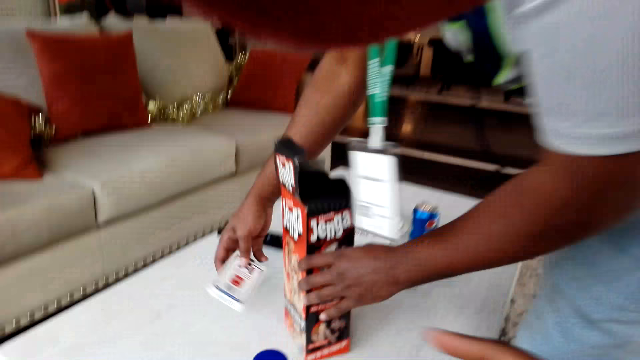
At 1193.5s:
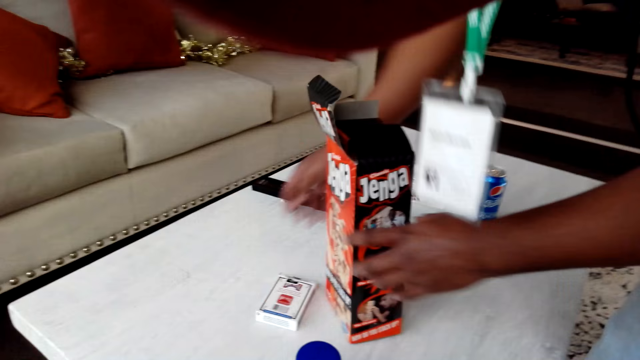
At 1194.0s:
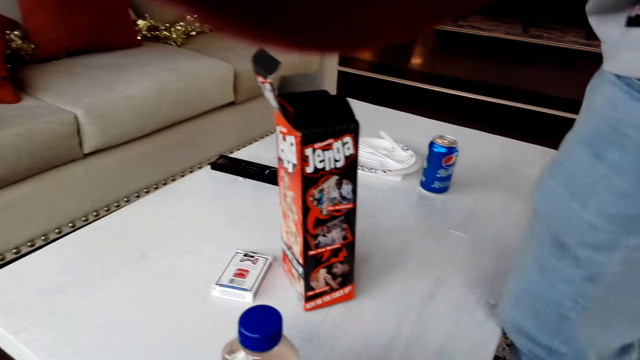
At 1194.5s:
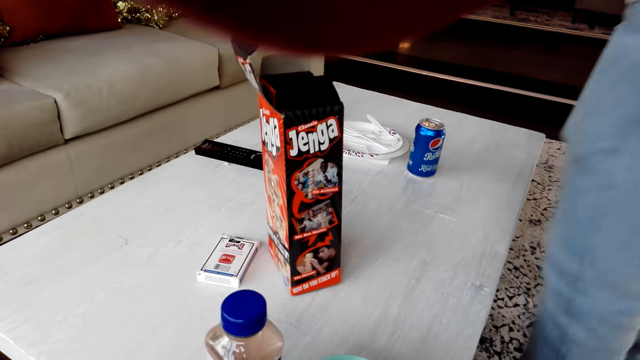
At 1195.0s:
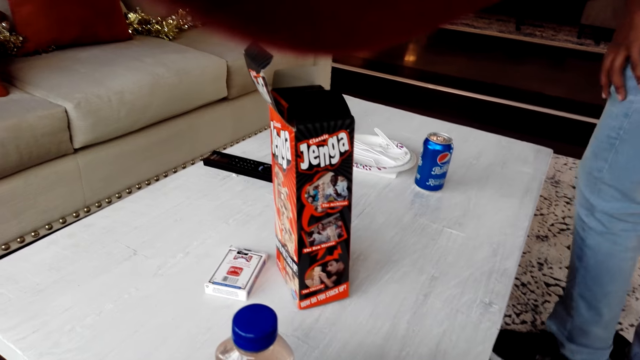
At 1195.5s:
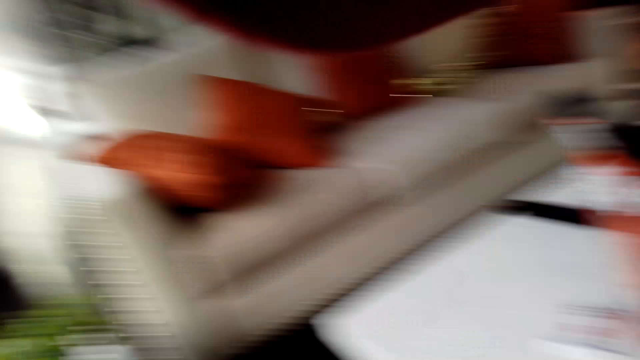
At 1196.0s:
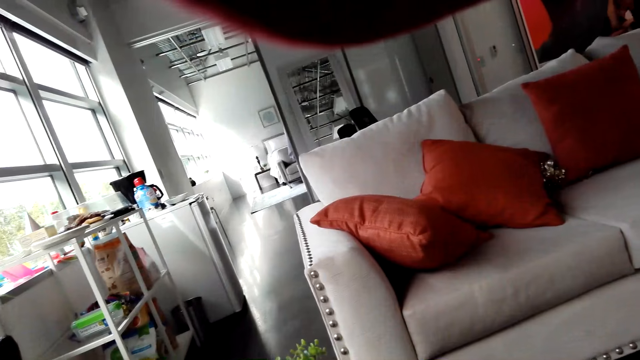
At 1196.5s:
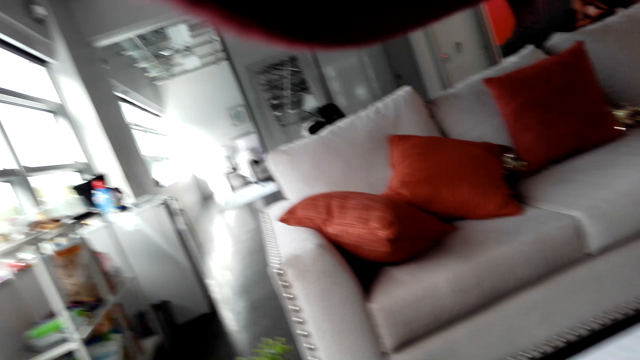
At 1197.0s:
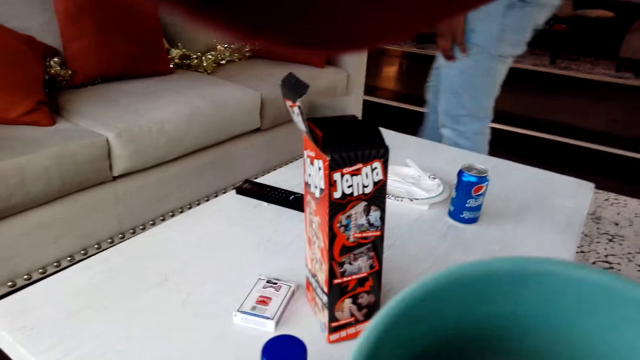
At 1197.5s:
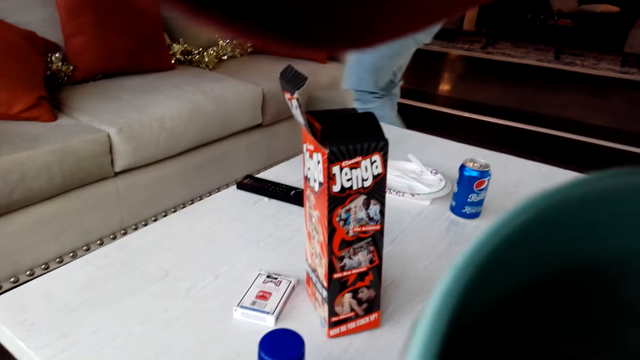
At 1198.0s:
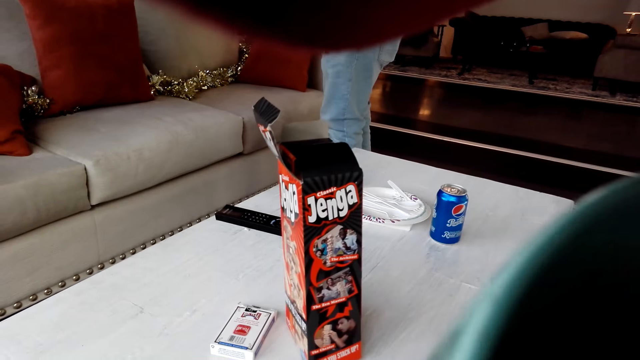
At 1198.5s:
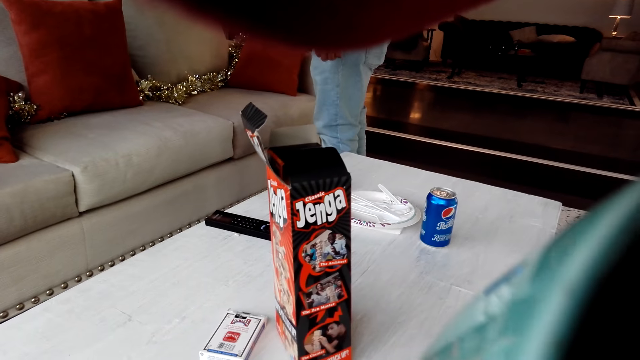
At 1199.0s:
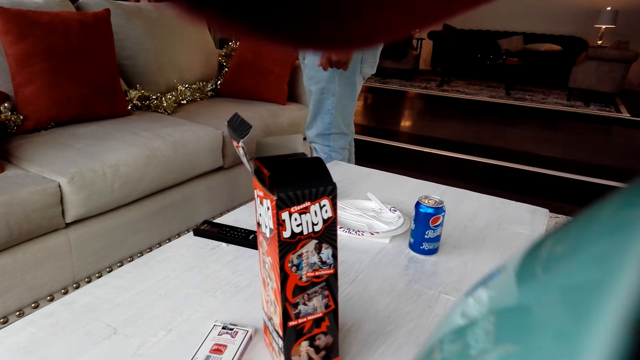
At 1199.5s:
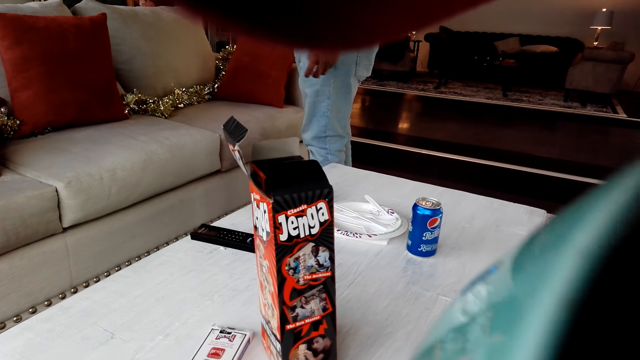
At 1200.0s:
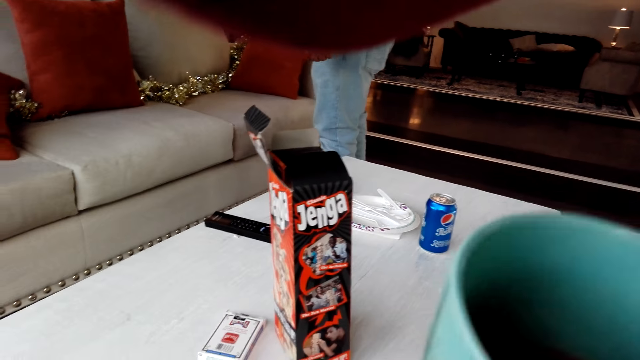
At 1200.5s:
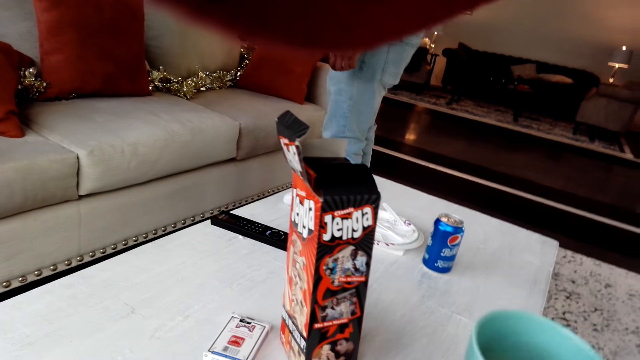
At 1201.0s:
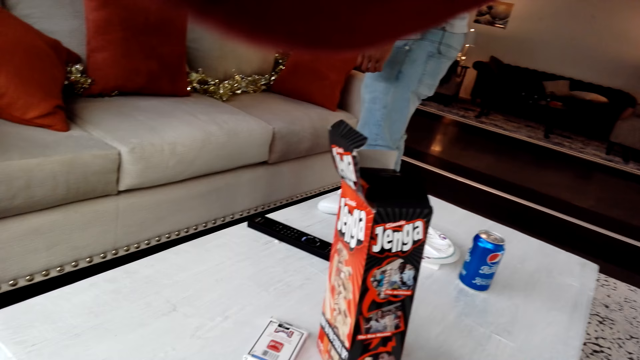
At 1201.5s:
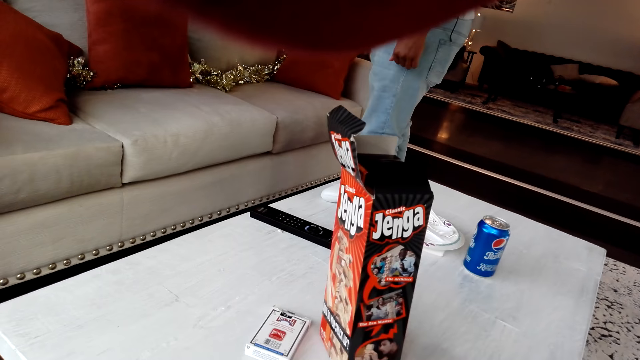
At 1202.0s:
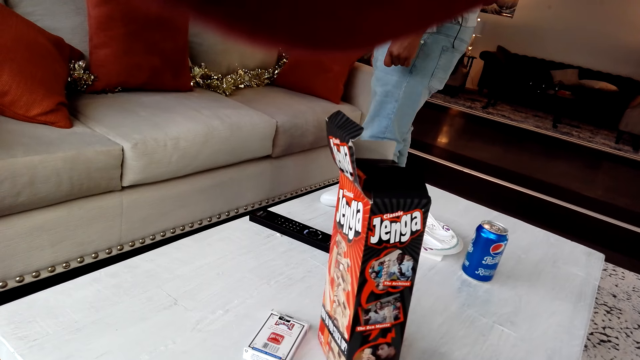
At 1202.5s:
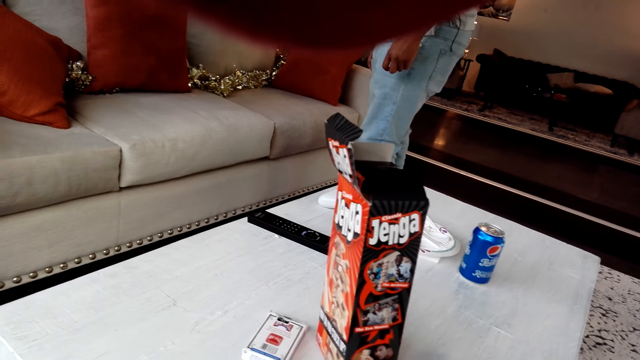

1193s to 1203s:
A person places a pack of Jenga Game and Cards on a table. The camera wearer sips tea from a cup on the table. The person slightly moves towards a couch. The camera wearer sips tea from the cup. They place the cup of tea on the table.

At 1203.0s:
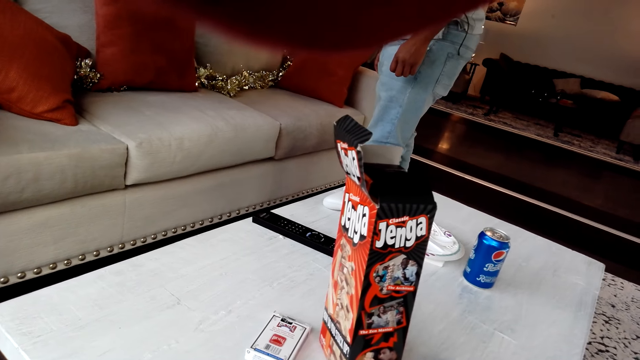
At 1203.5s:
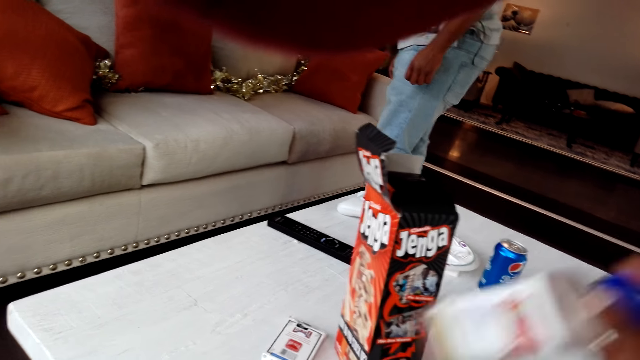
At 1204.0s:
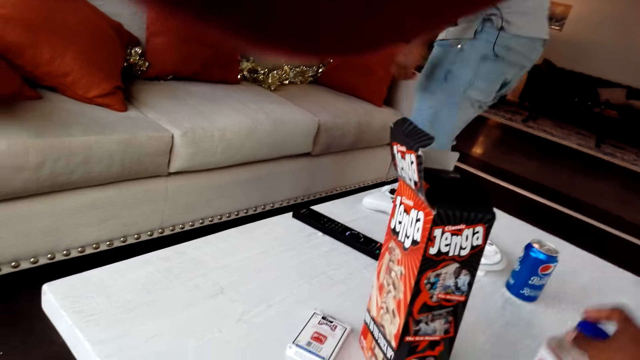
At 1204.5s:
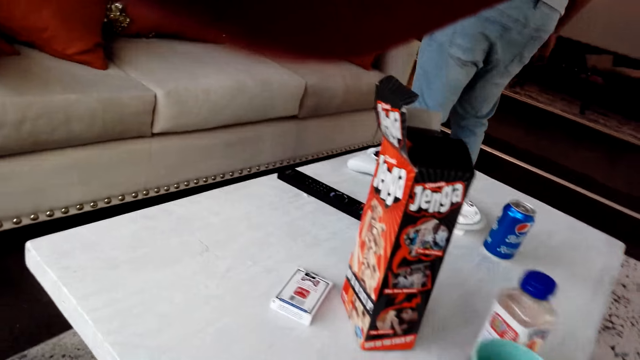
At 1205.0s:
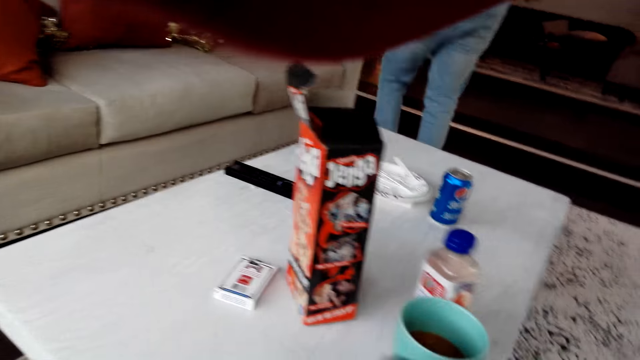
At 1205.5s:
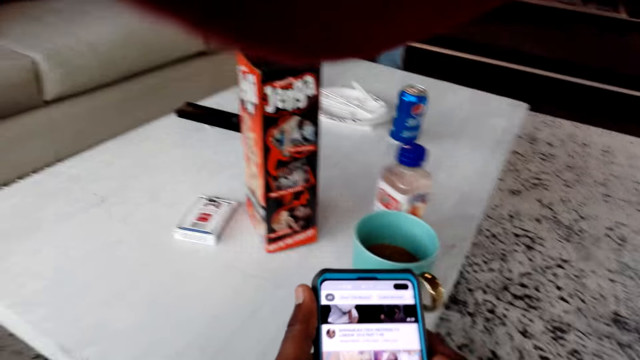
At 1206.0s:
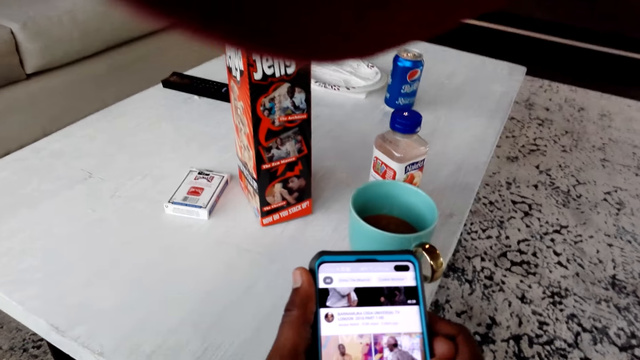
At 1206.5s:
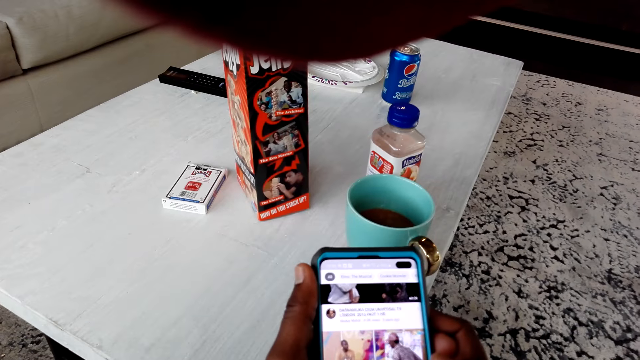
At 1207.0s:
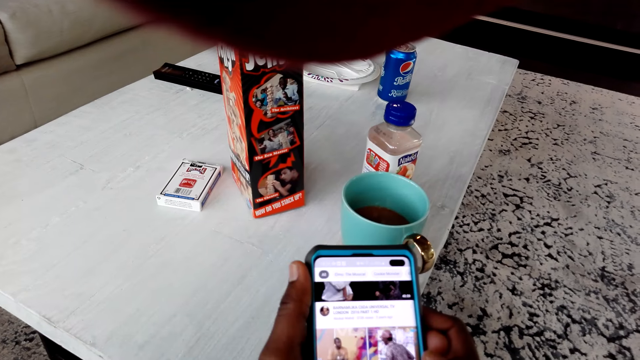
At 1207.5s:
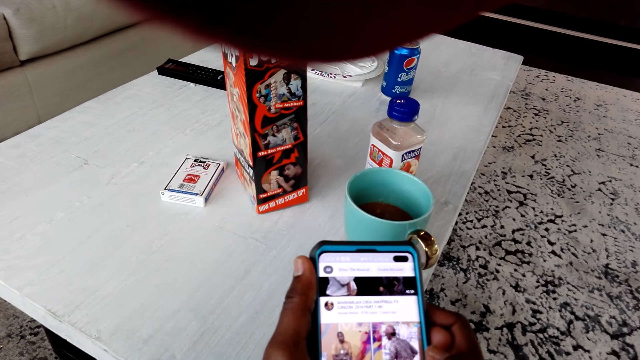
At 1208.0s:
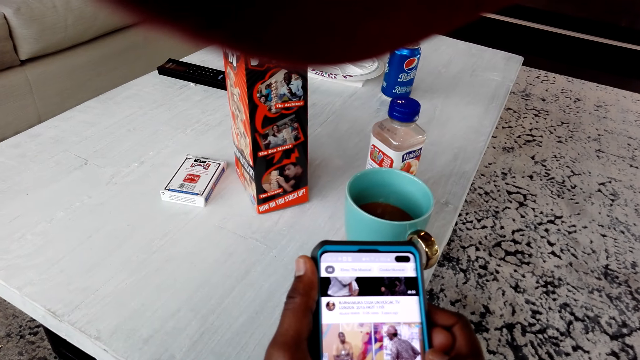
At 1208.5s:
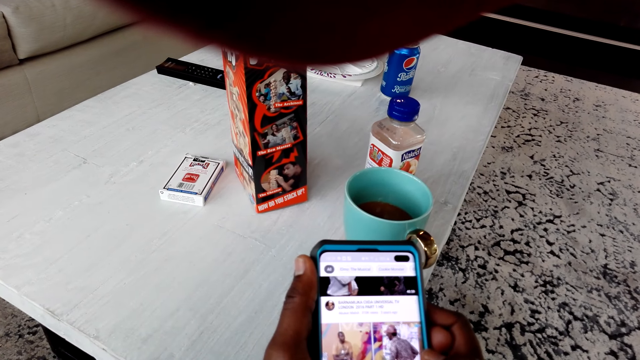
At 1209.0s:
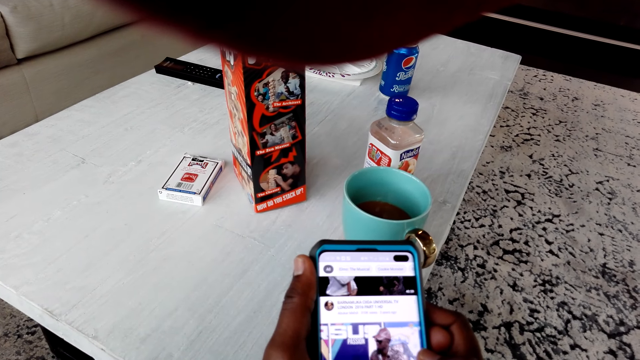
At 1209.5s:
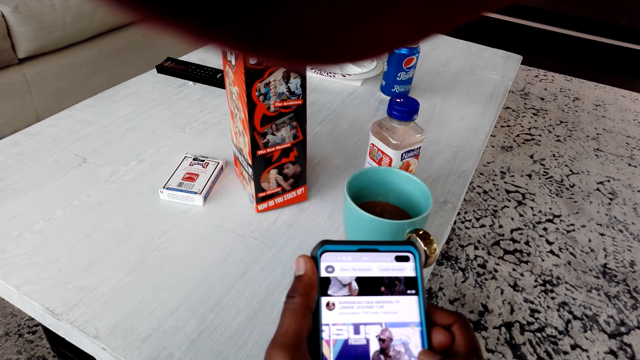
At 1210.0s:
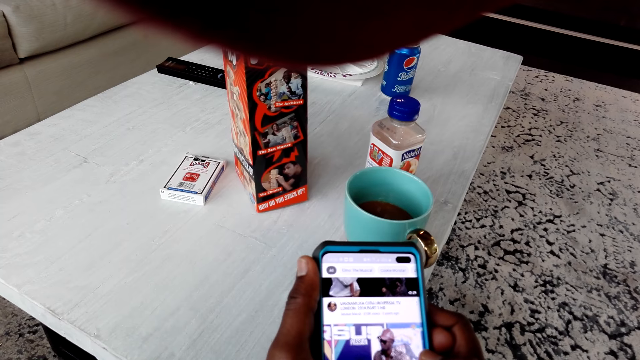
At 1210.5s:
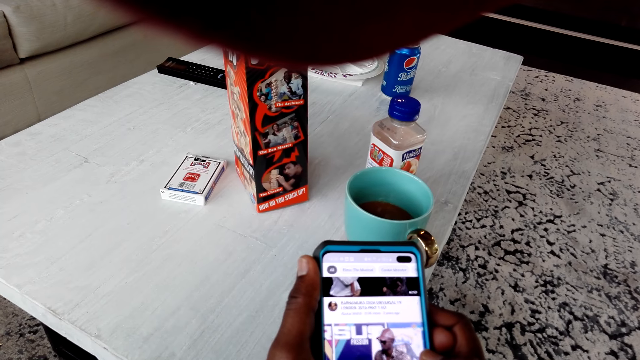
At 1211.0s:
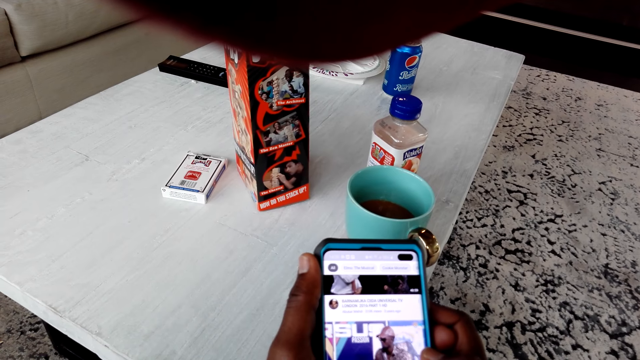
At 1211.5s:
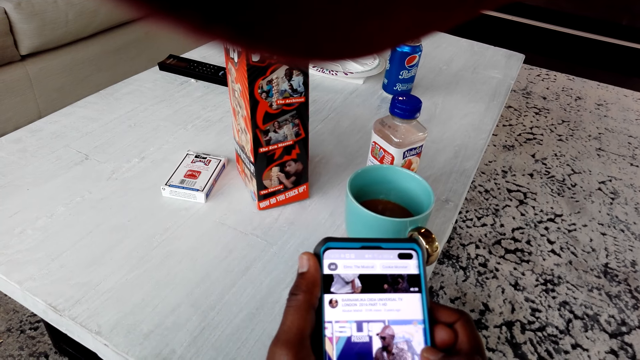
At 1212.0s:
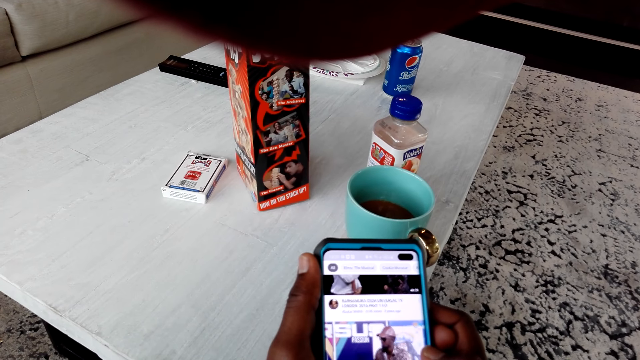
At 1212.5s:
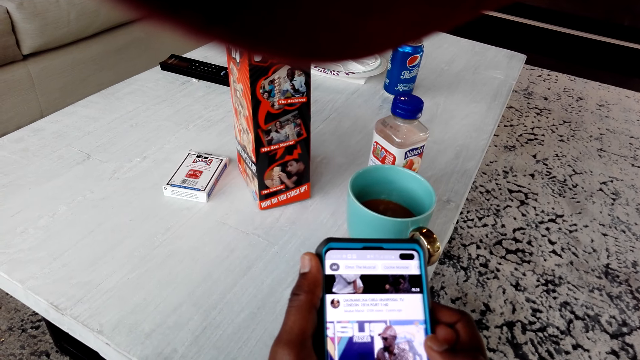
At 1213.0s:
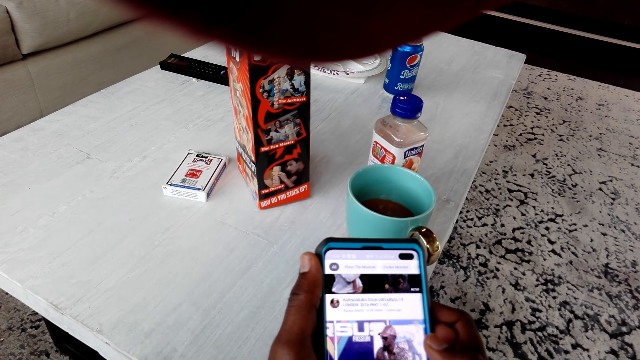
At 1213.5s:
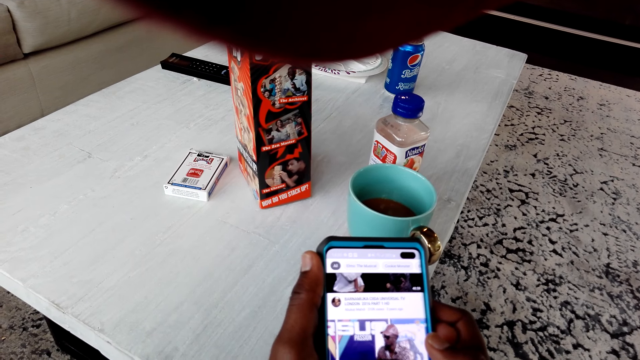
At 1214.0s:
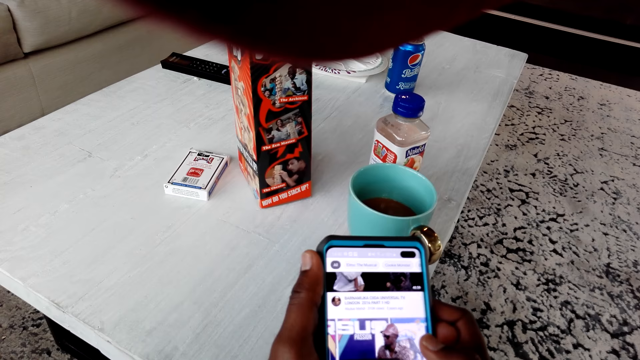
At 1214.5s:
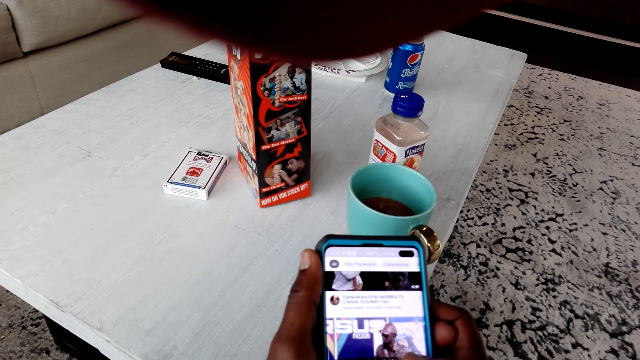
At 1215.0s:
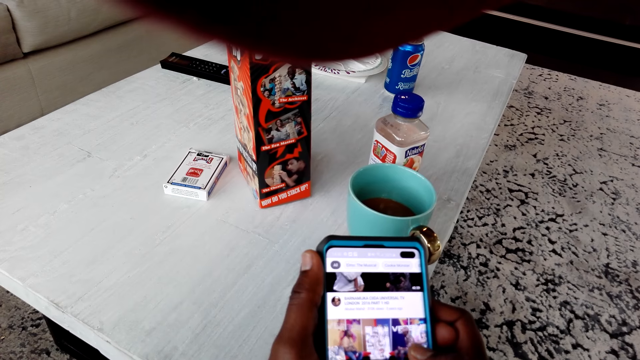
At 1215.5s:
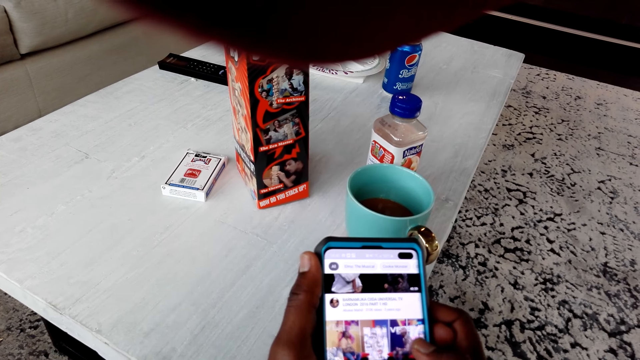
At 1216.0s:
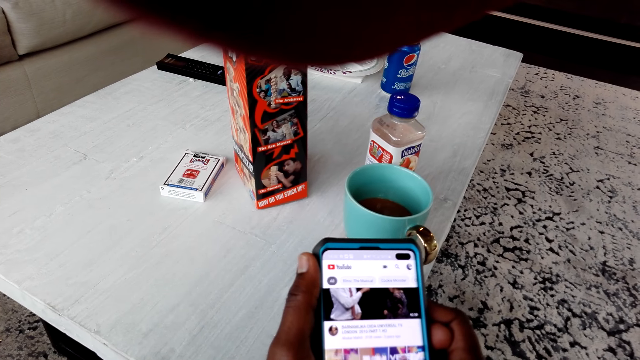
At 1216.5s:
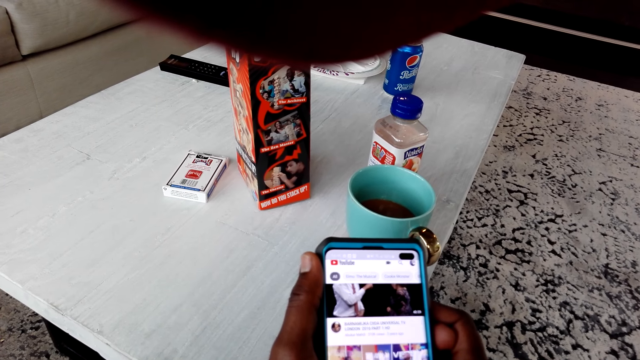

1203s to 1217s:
The camera wearer moves a bottle of juice on a table. They place the bottle on the table. They use a smartphone. They hold the phone. They scroll the phone.
